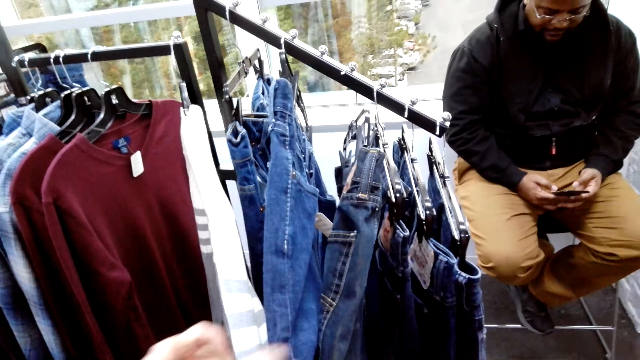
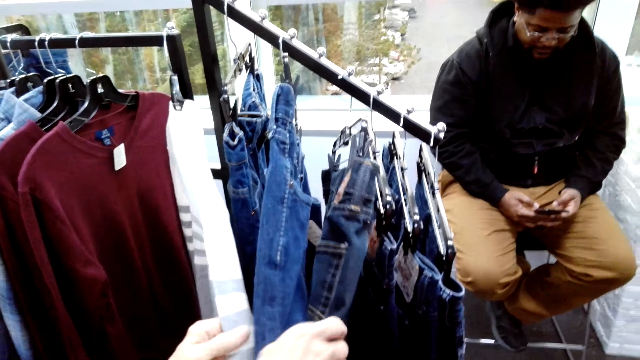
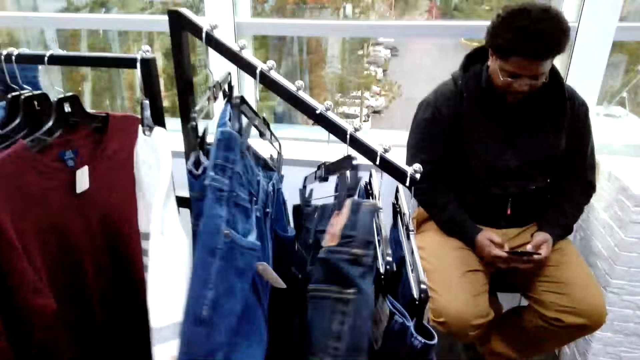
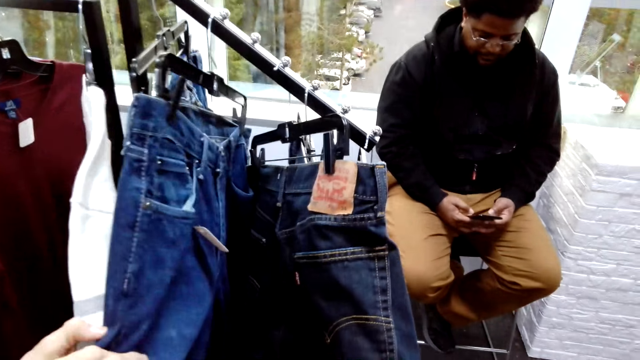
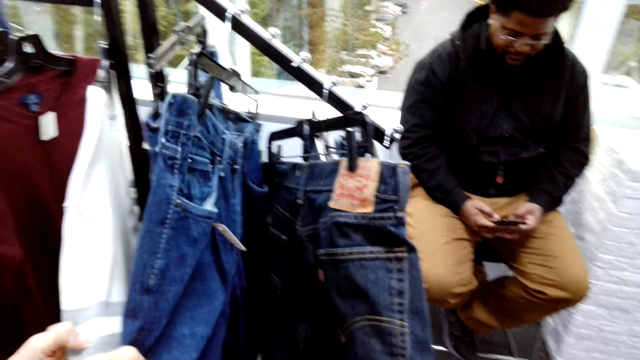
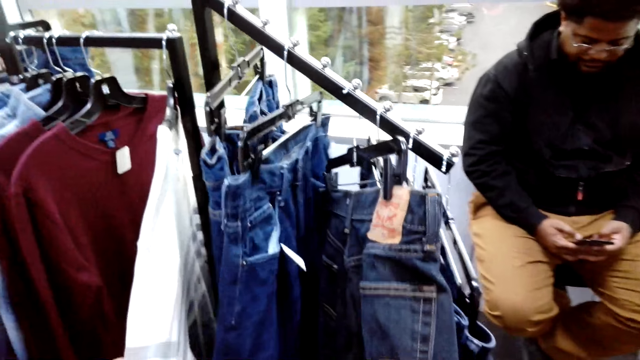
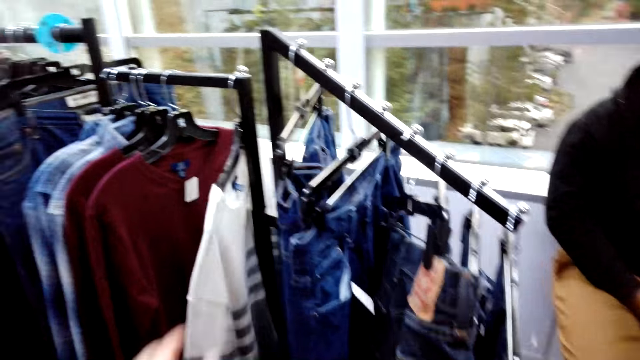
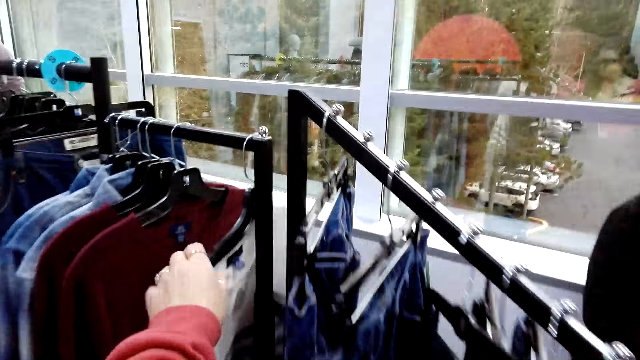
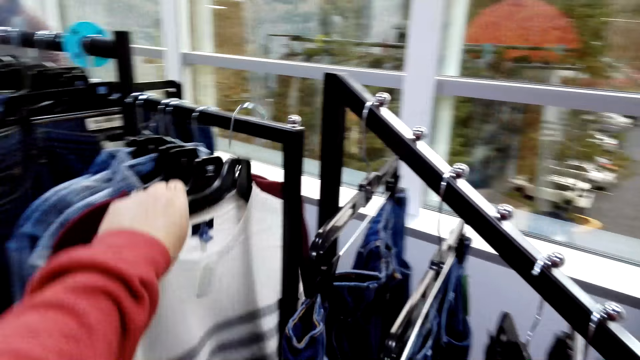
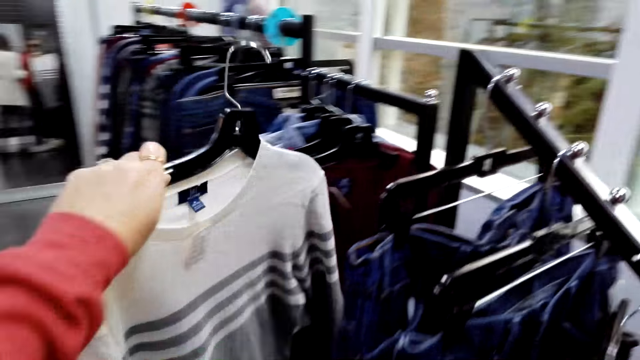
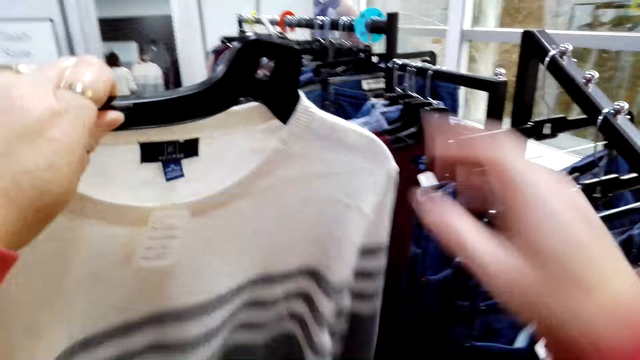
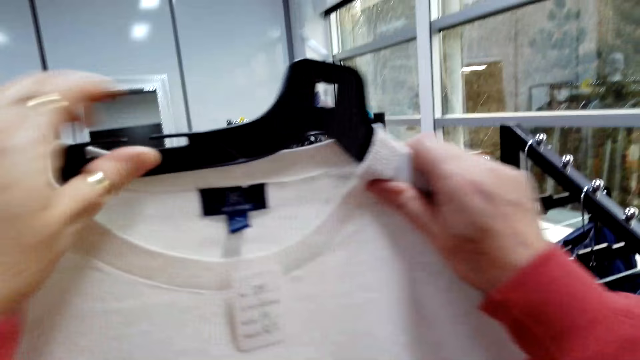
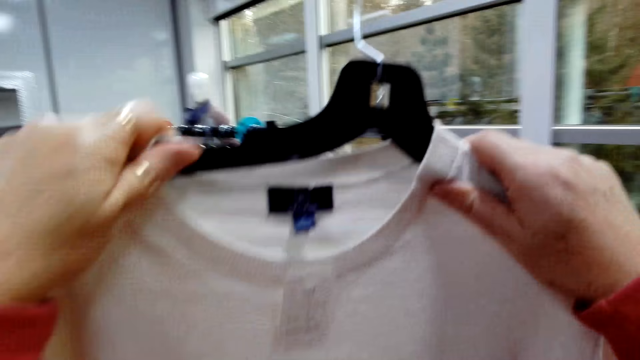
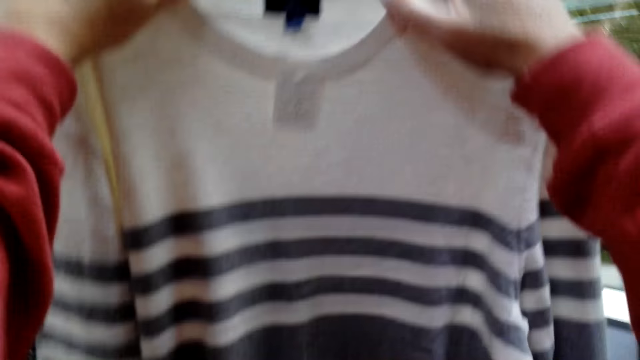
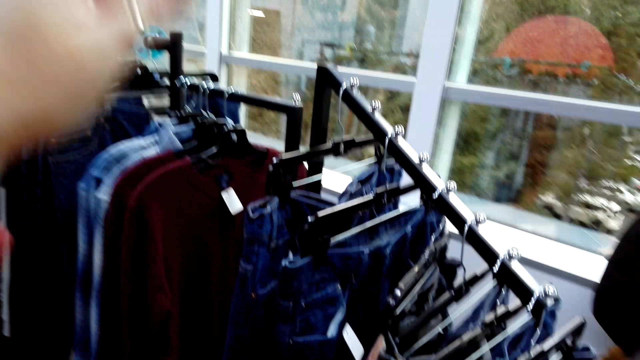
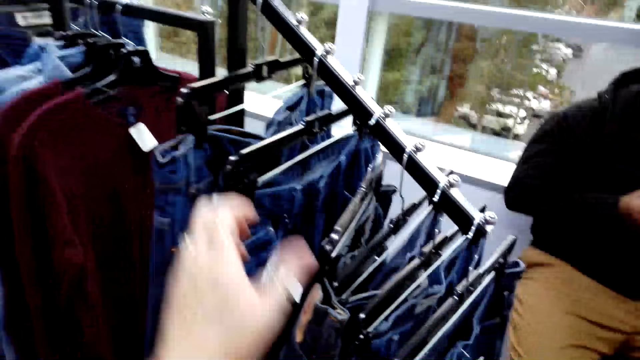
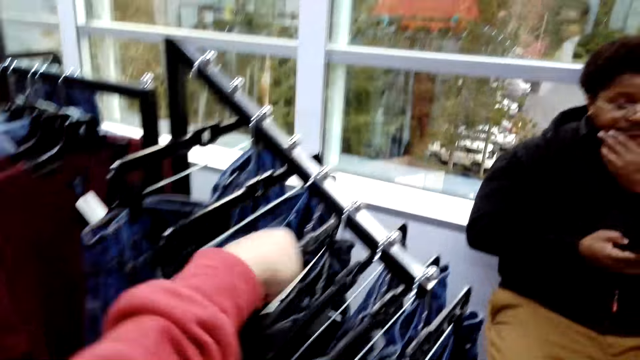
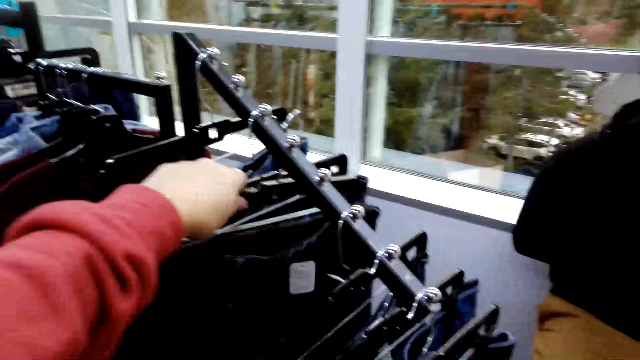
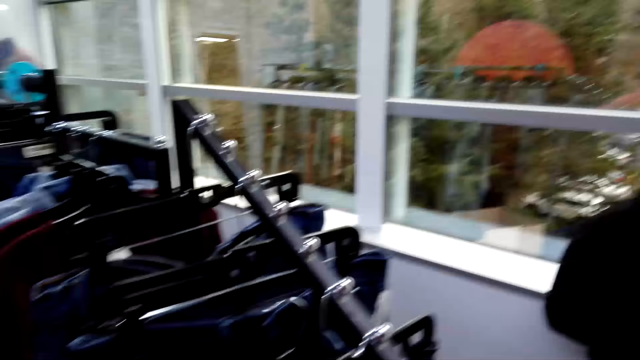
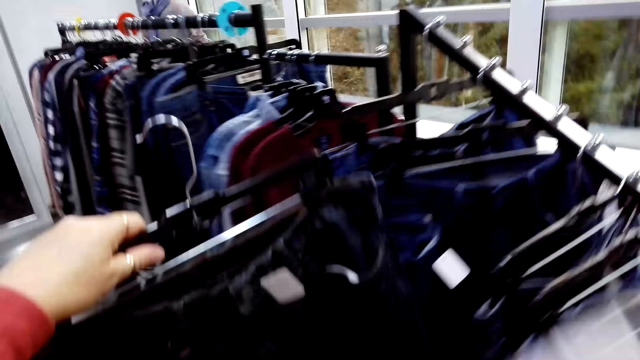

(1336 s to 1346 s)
The camera wearer removes a cloth from the rack. They stare at the sweater. They hold the clothes on the rack.

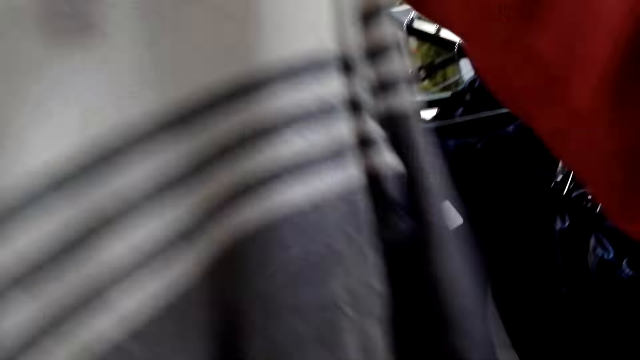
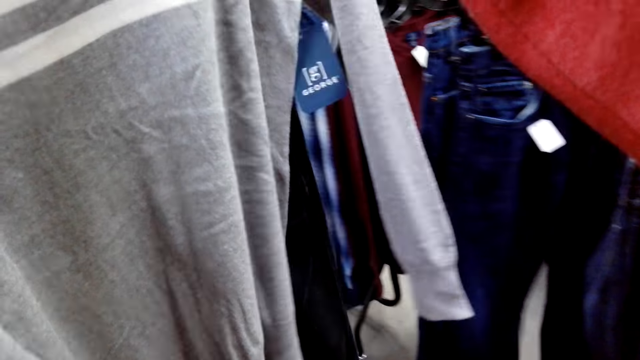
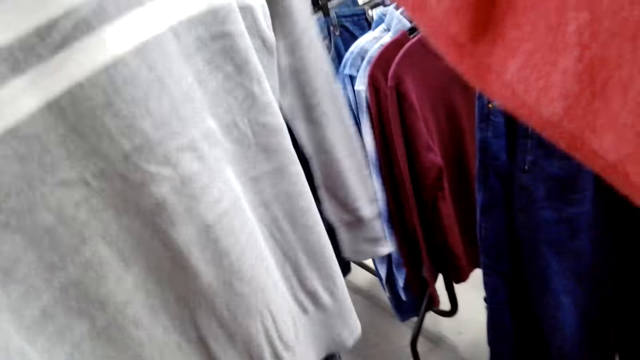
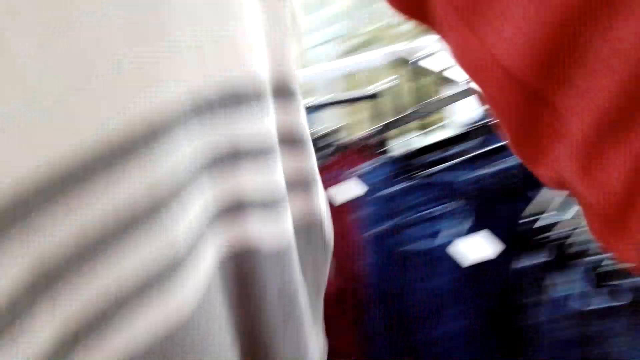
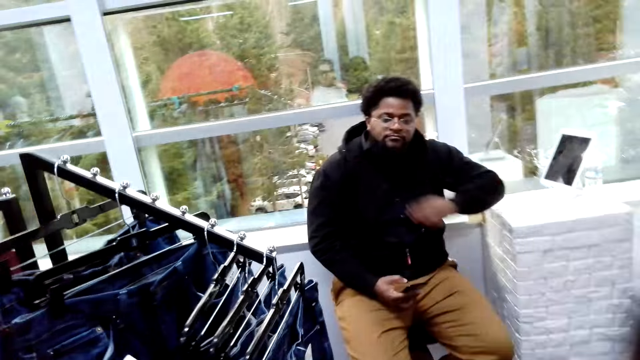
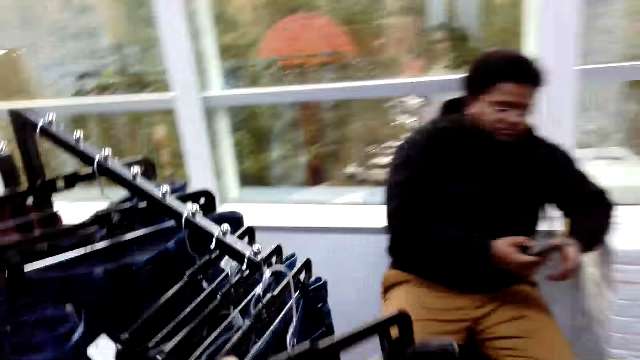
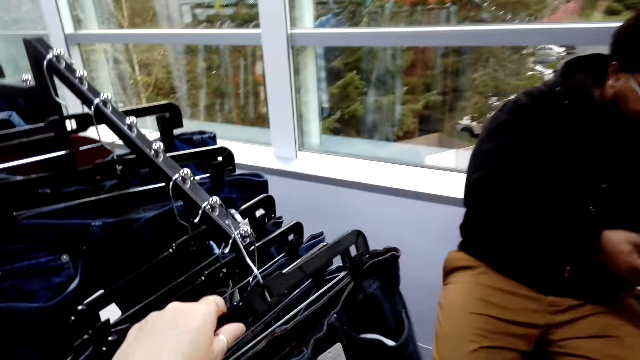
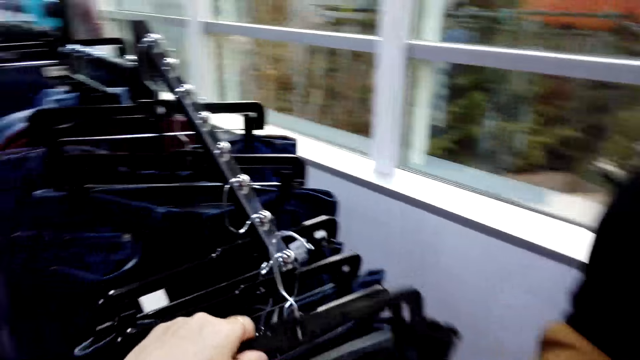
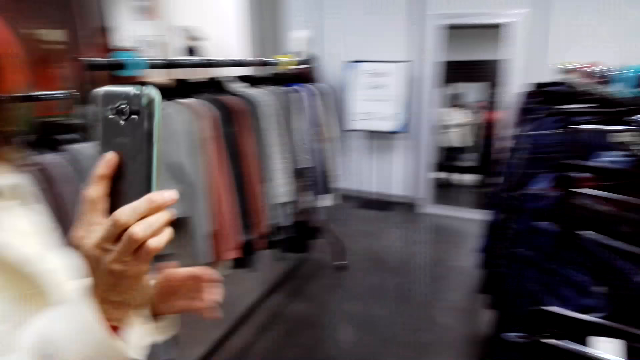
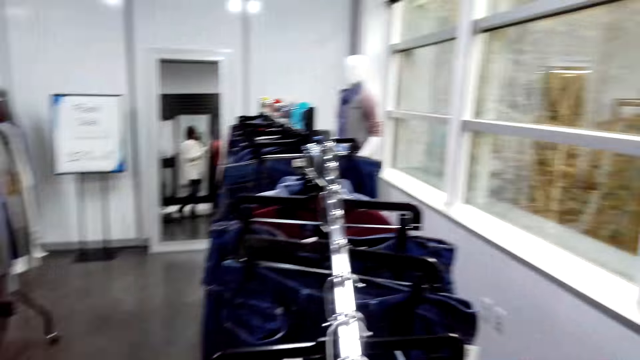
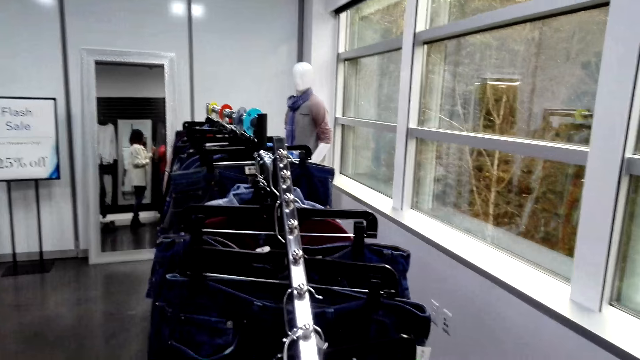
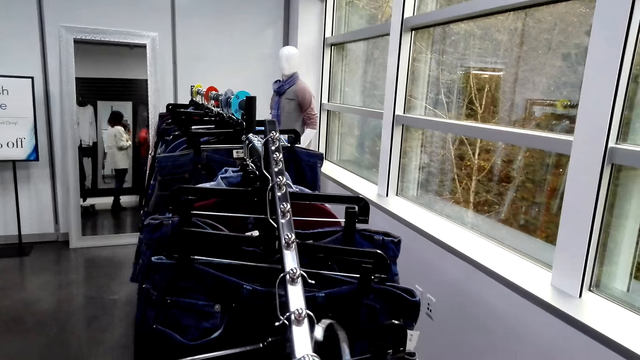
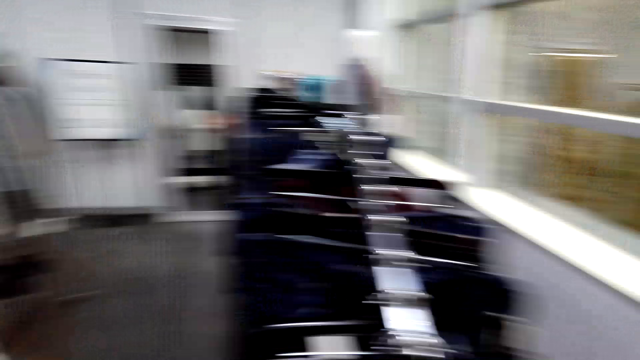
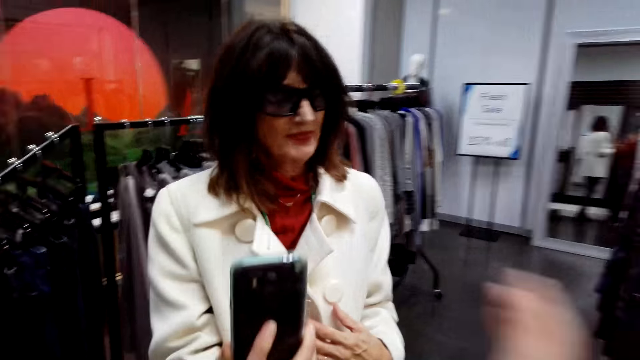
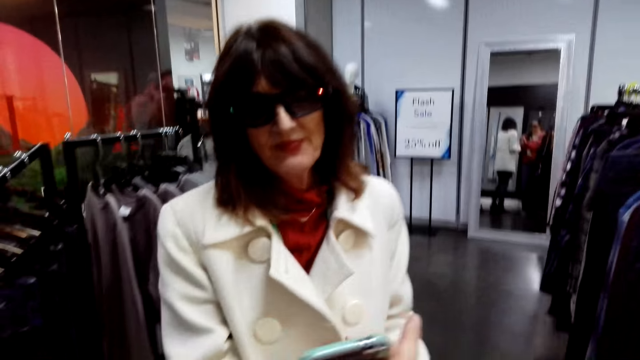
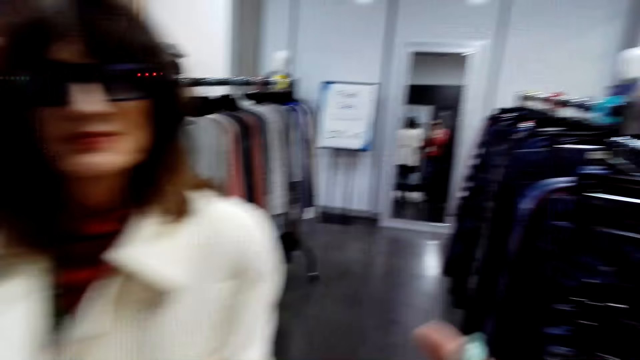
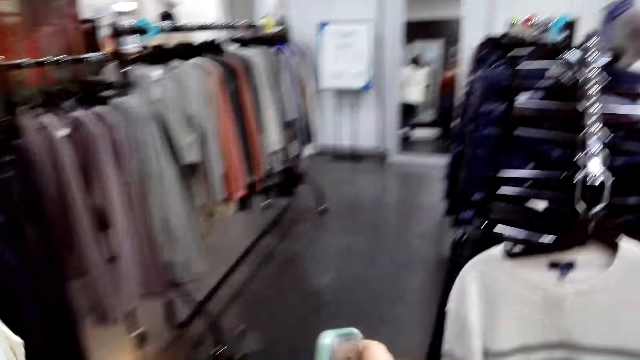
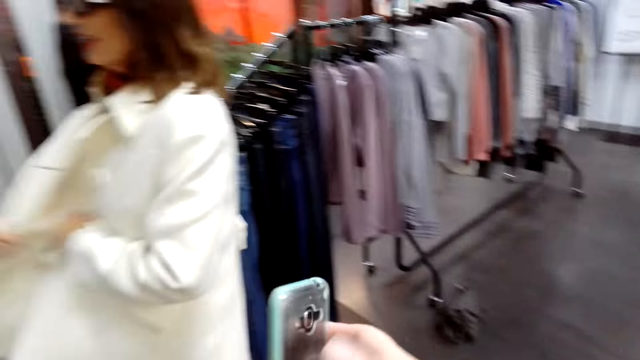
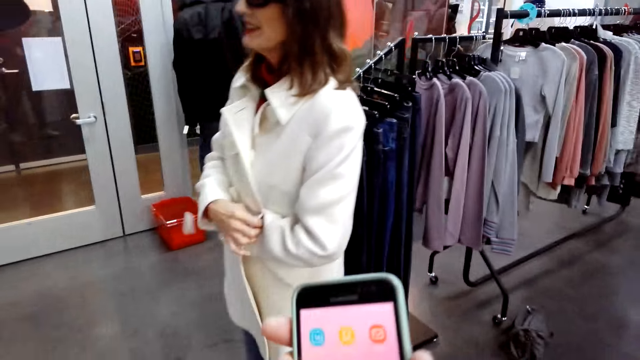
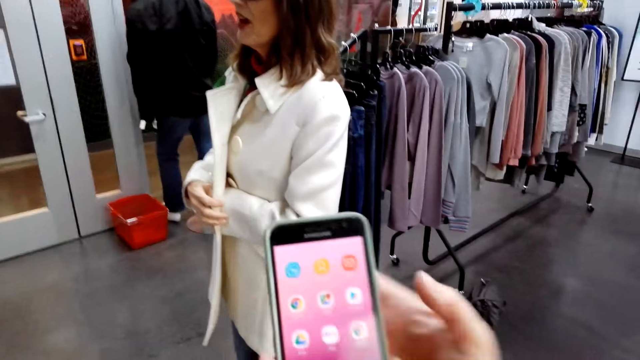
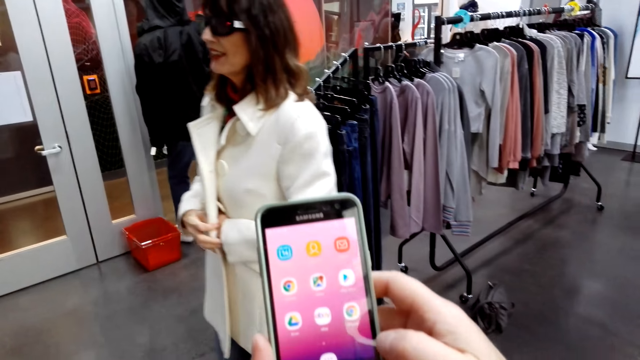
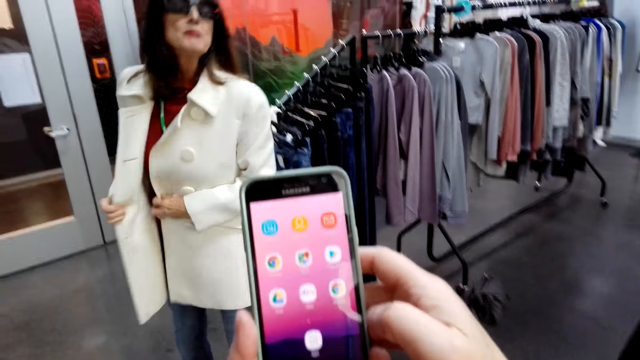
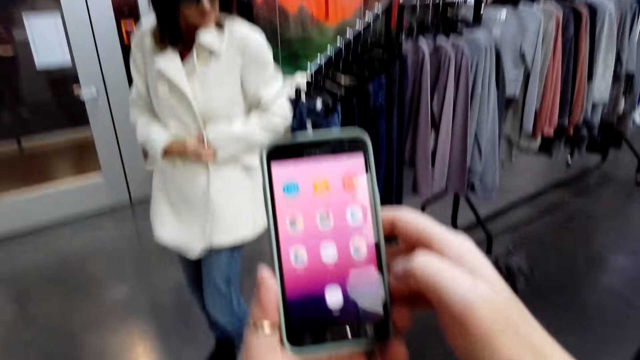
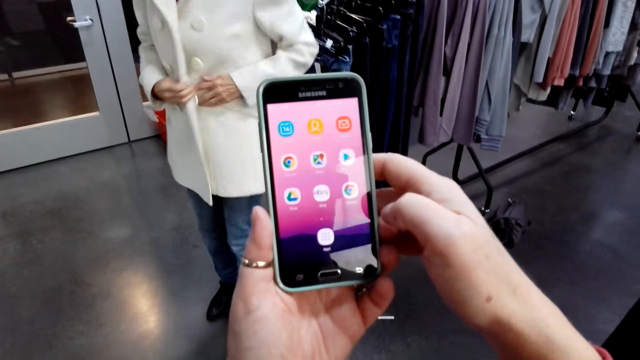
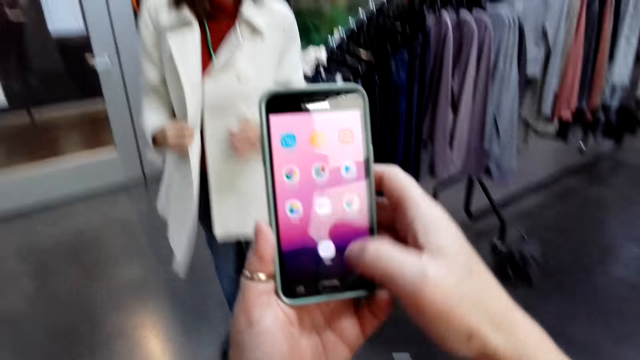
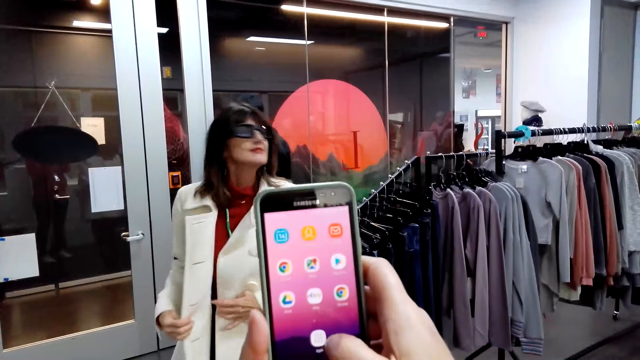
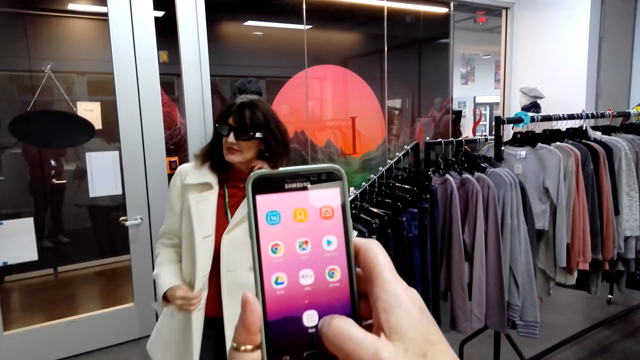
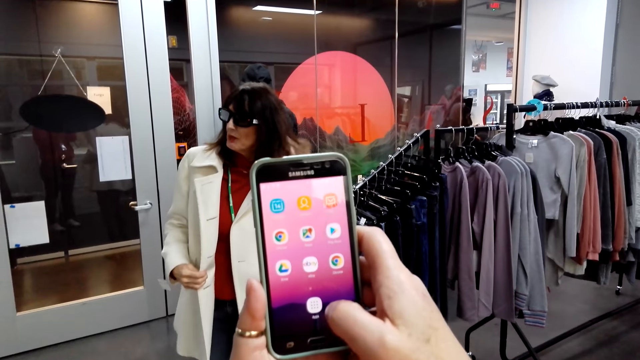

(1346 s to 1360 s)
The camera wearer stares at the sweater. A person holds a phone with the left hand. The camera wearer places the cloth on the rack. Another person holds a phone. The camera wearer looks around. The other person moves around. The camera wearer holds a phone. The other person inserts hands in the jacket. The camera wearer scrolls the phone.
